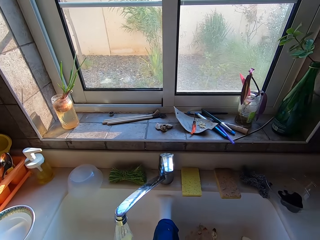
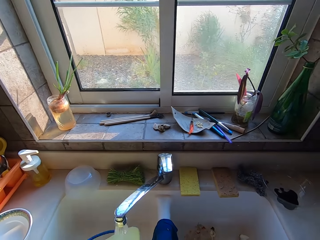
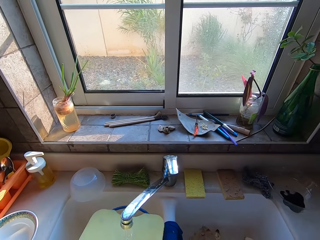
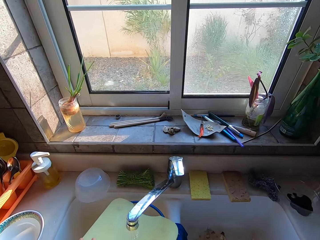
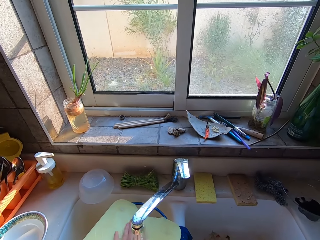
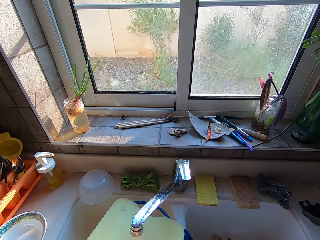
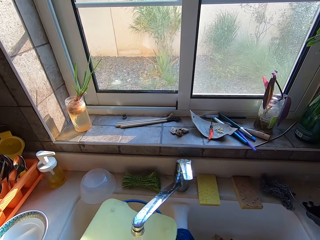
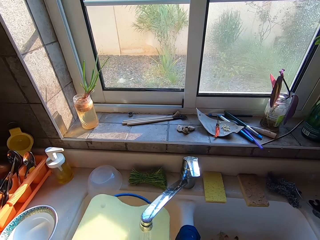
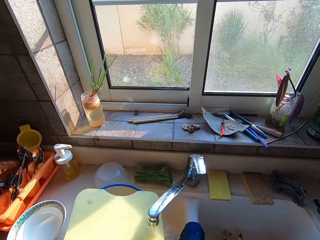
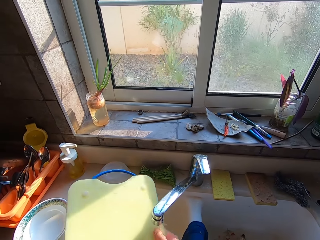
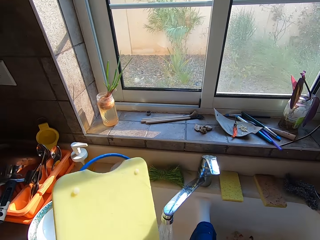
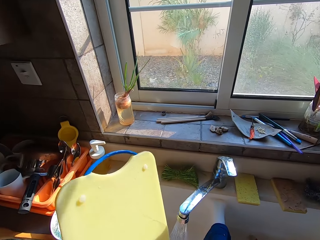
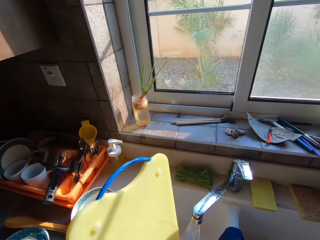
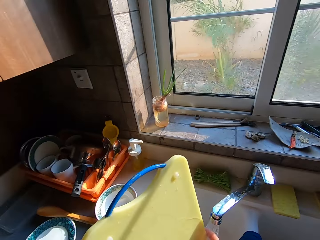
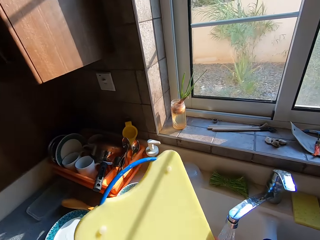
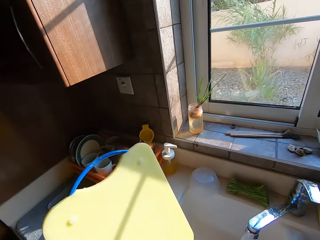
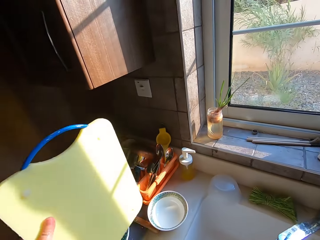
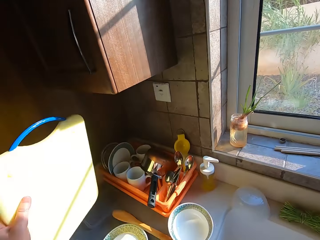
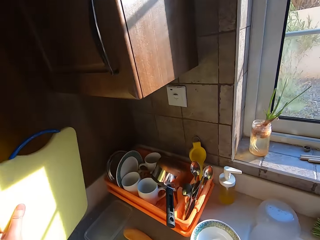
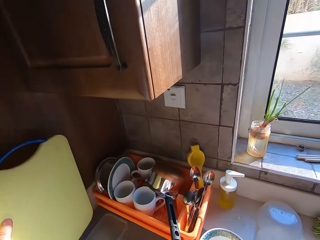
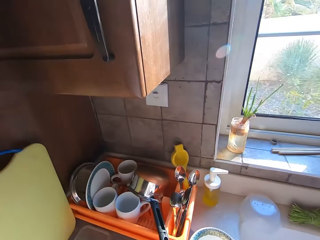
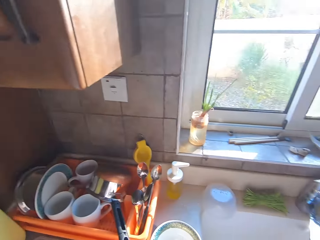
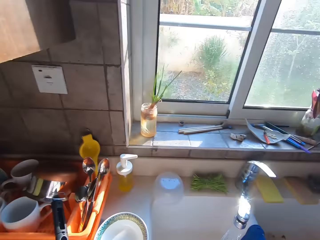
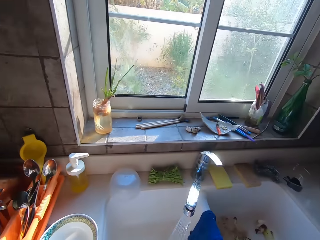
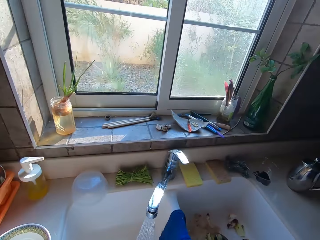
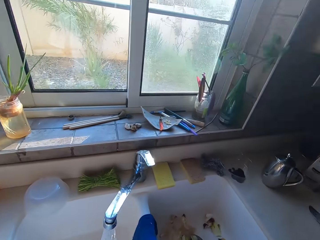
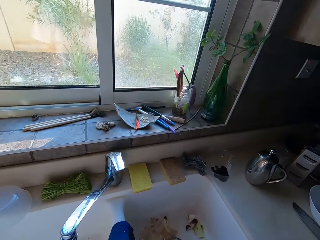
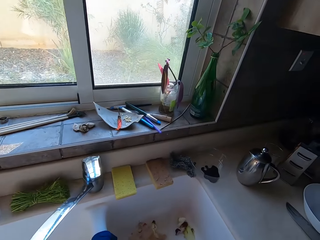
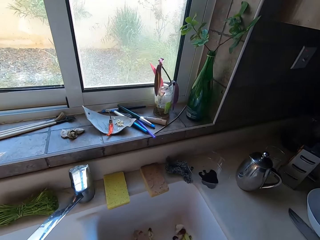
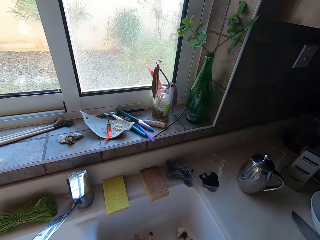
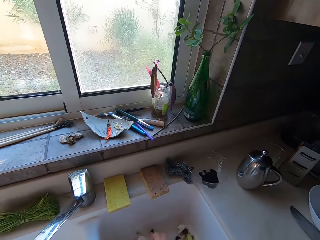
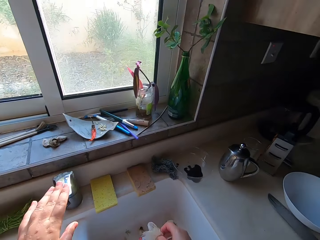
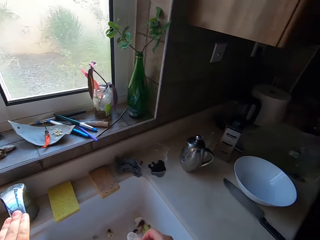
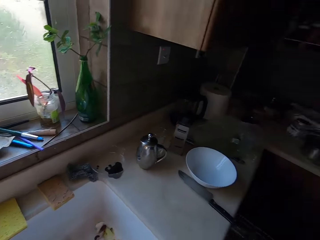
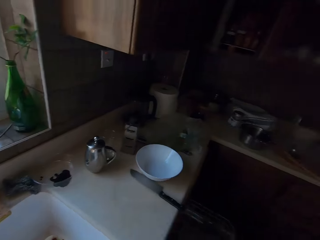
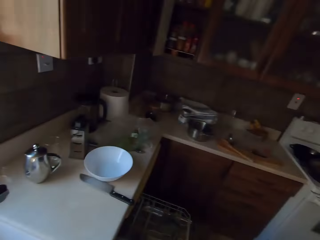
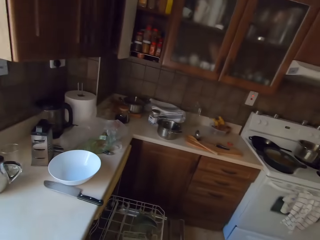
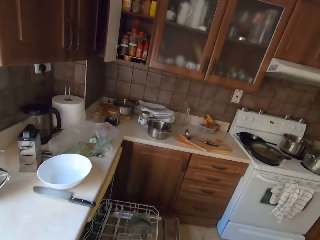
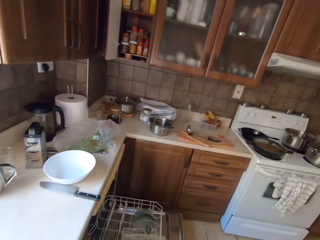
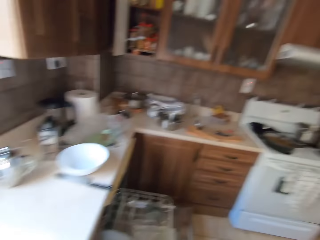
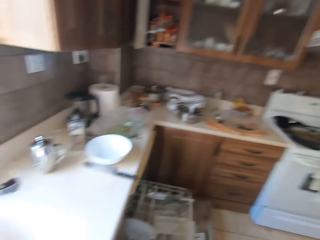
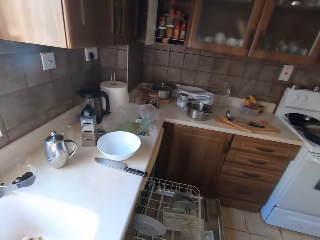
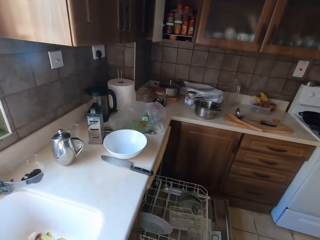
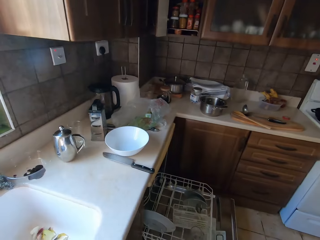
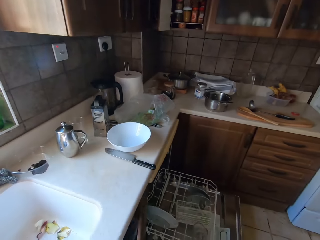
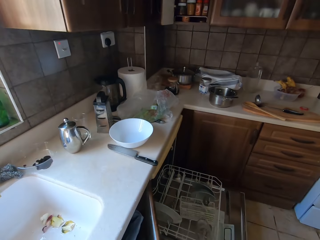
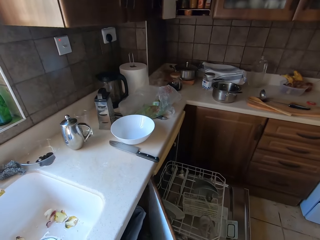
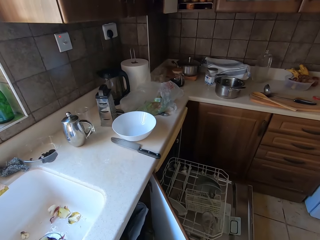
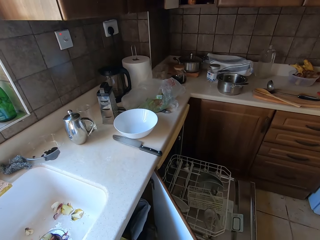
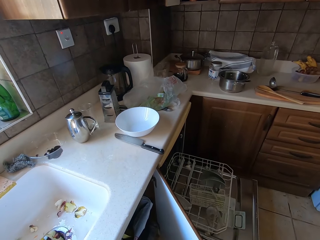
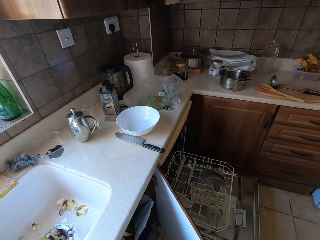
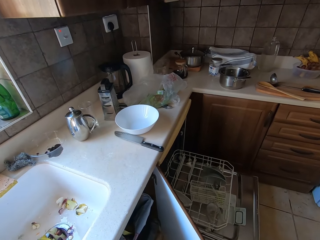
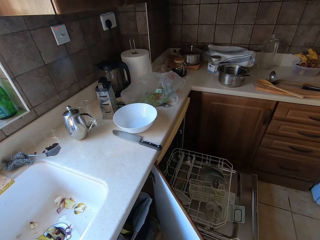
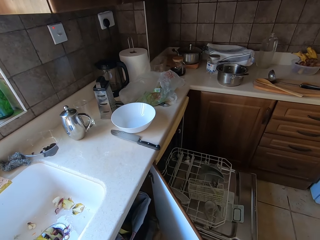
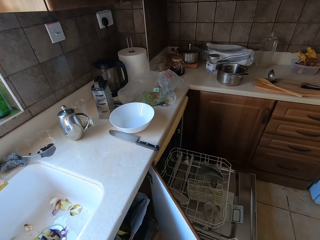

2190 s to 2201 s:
The camera wearer puts the chopping board against the wall. They close the tap, look around and open a cabinet door.

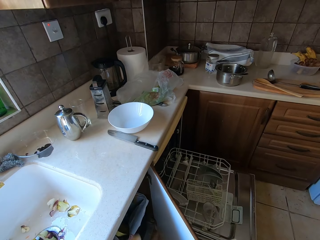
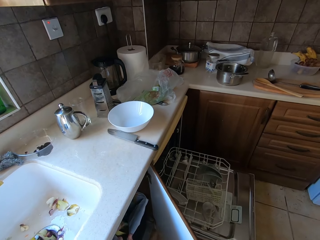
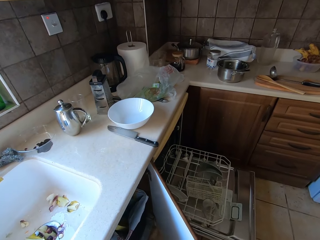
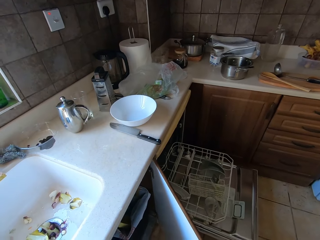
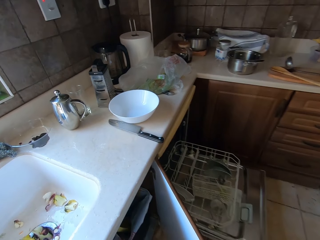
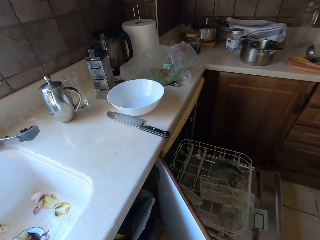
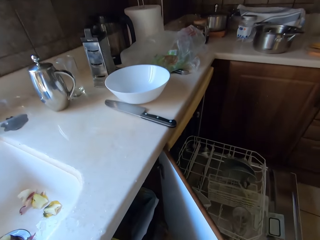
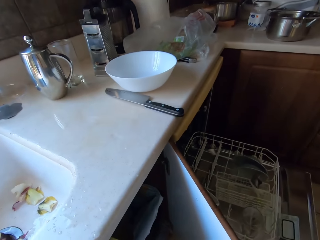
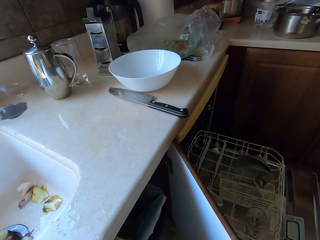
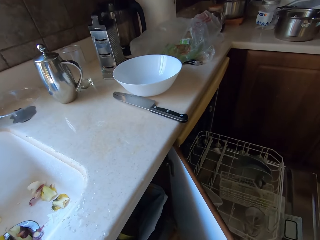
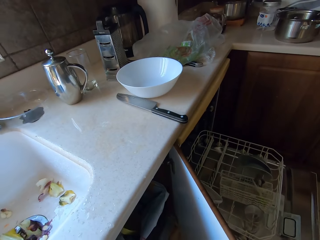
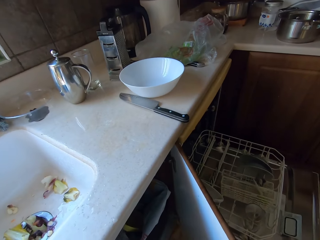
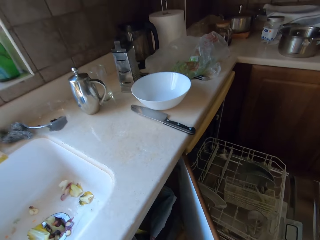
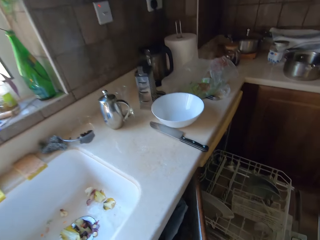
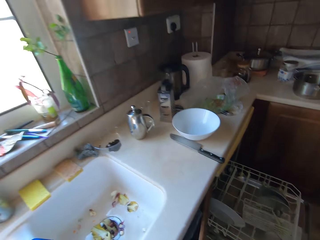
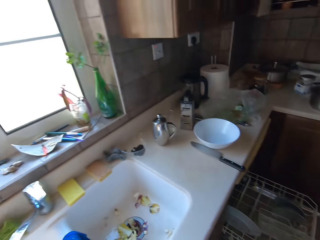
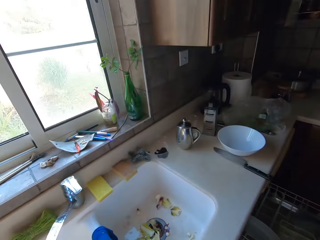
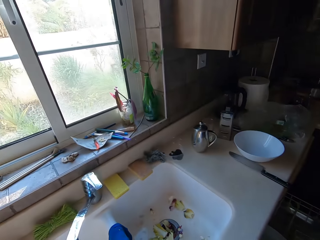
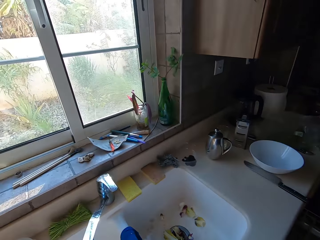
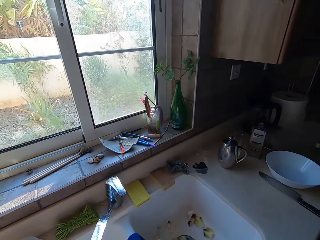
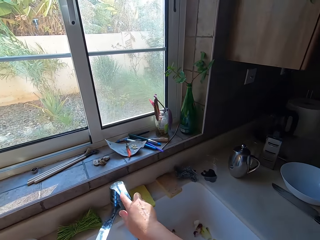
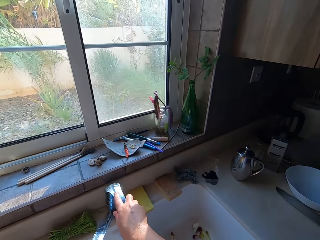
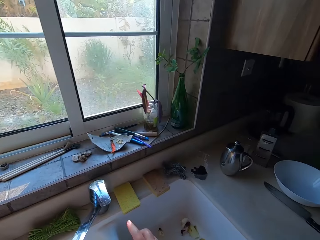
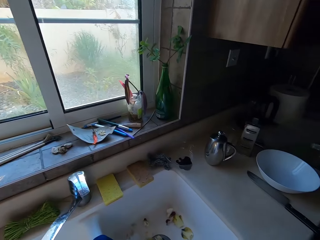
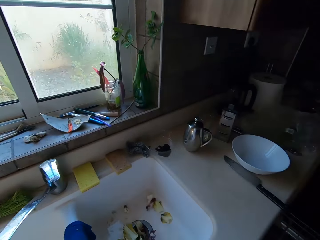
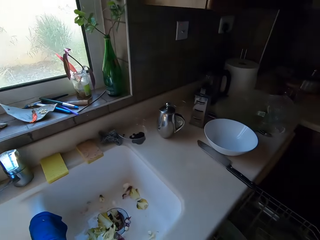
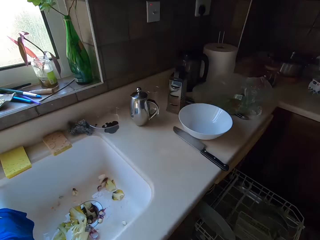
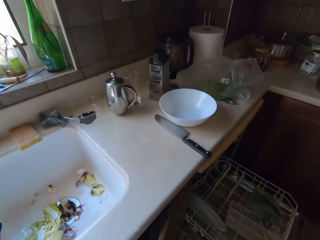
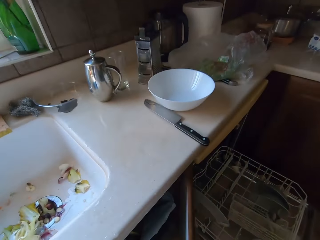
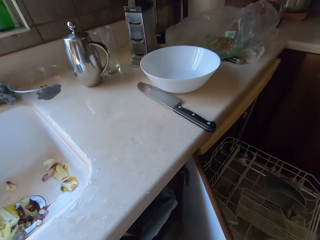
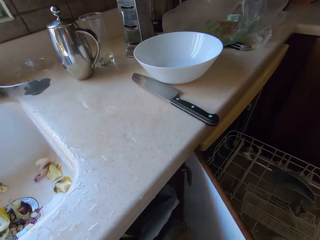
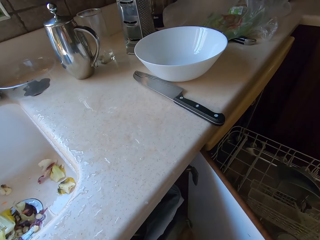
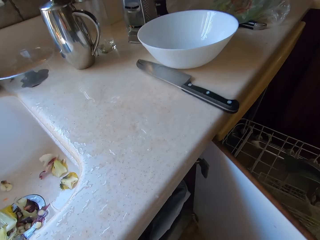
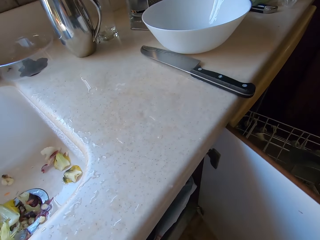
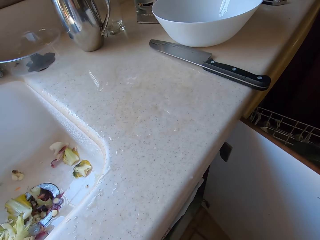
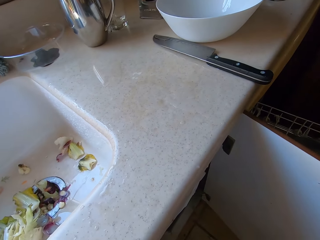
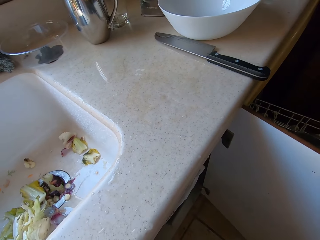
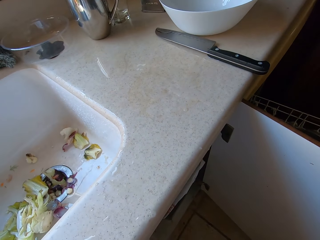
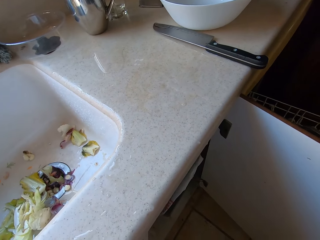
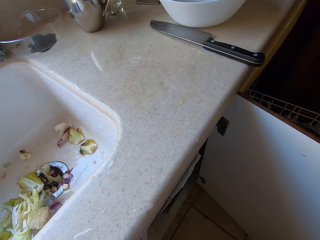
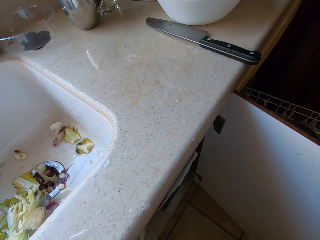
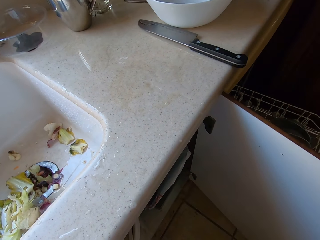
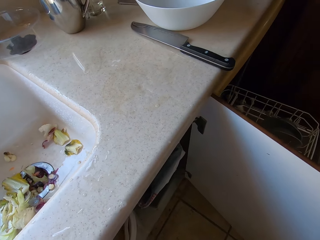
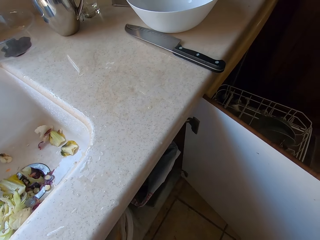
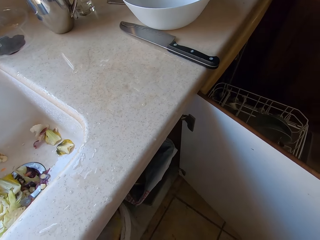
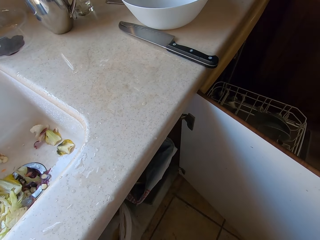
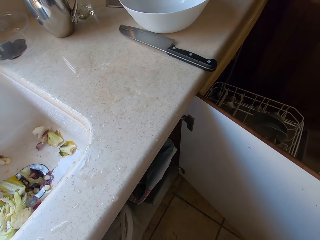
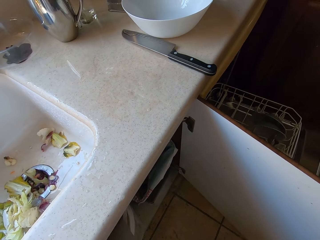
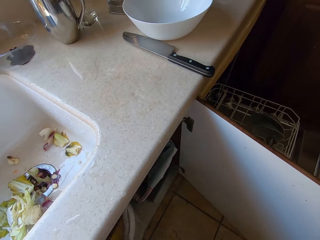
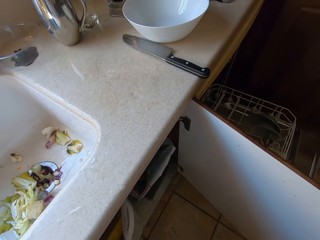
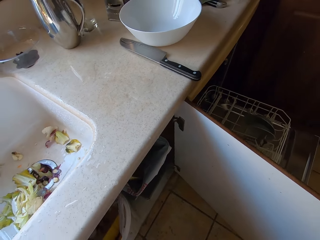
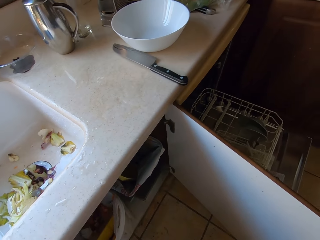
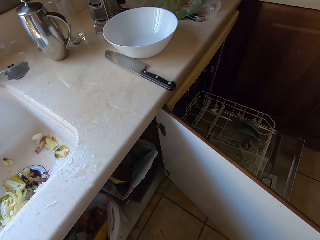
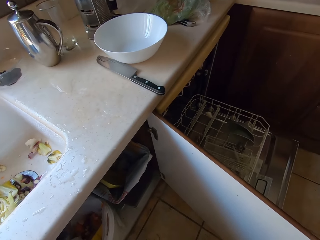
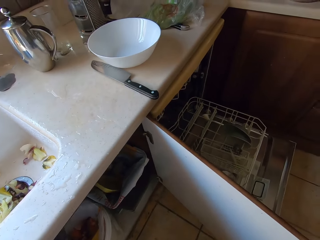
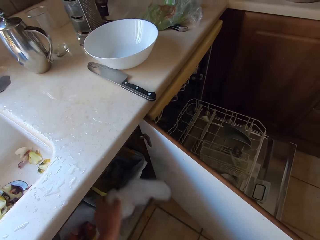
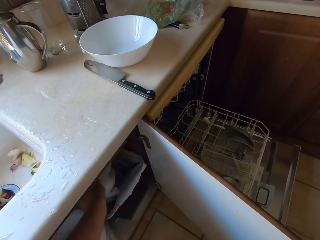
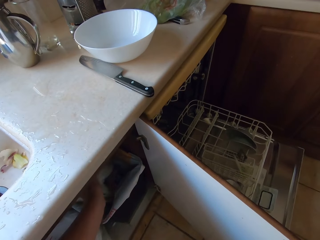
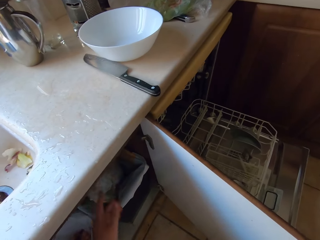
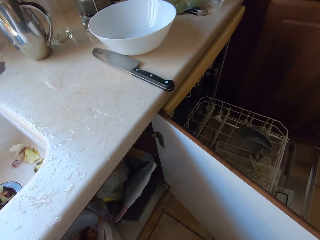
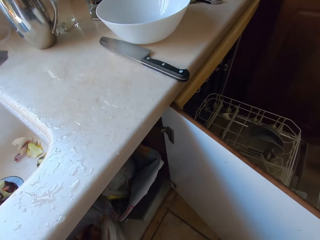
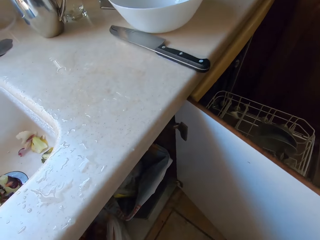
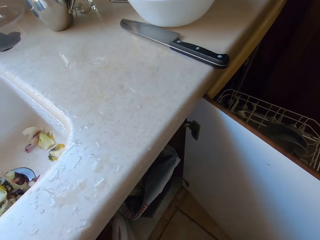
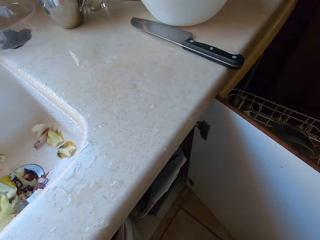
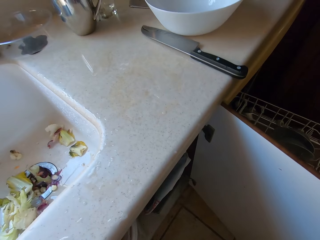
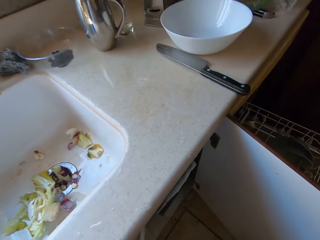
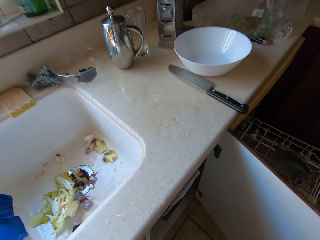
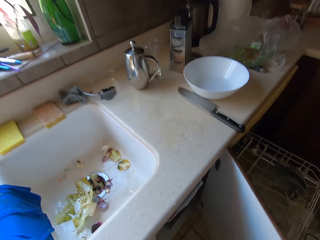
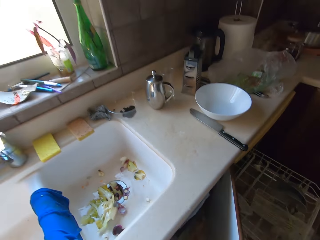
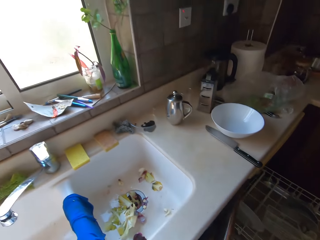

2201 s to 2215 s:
The camera wearer throws waste in the dustbin. They close the cabinet door. They touch the tap. They open the tap. They open the cabinet door. They peruse in the dustbin. They throw waste in the dustbin.
